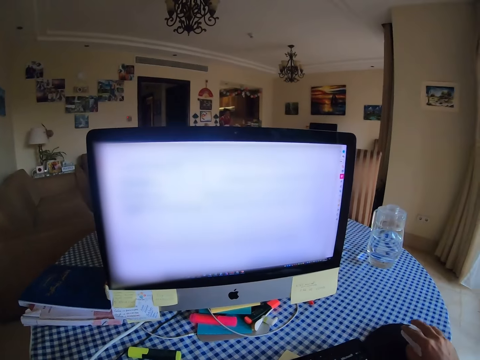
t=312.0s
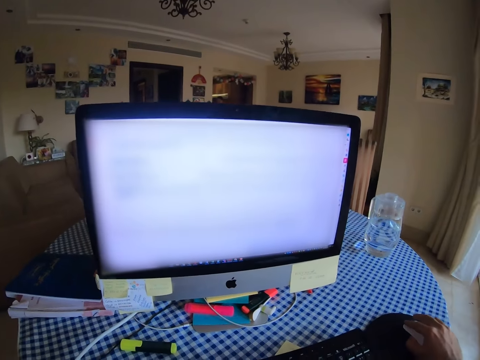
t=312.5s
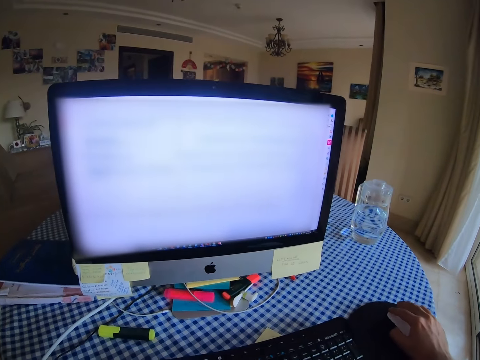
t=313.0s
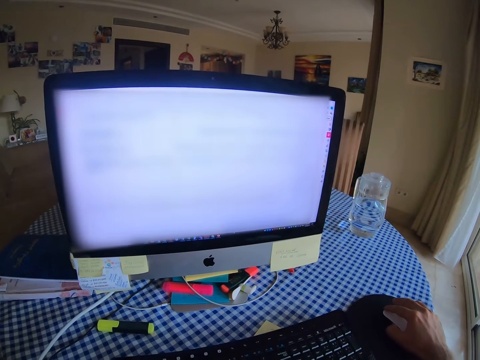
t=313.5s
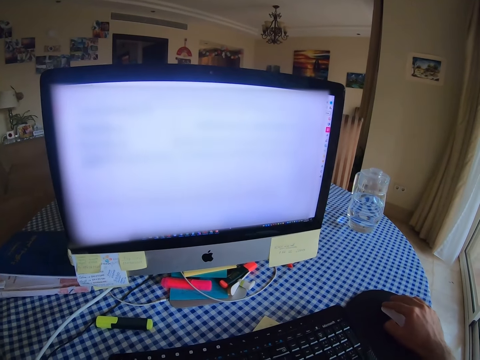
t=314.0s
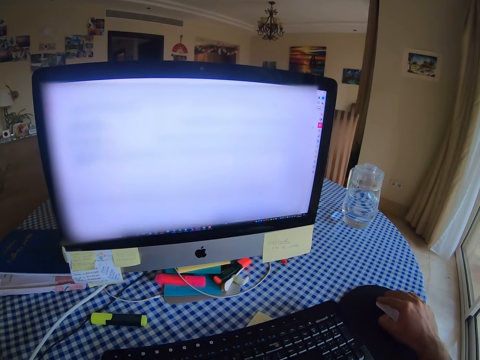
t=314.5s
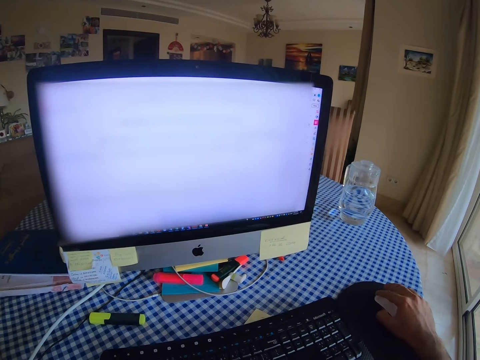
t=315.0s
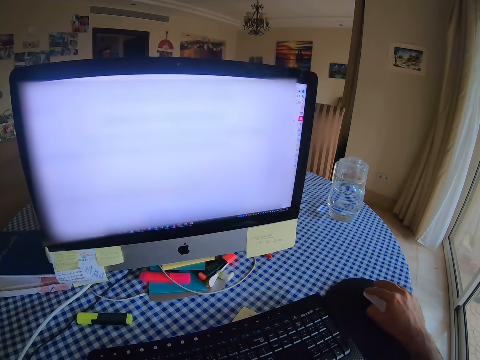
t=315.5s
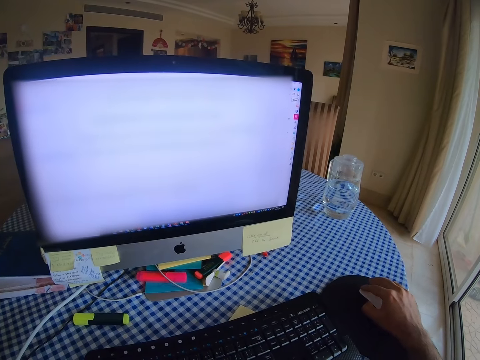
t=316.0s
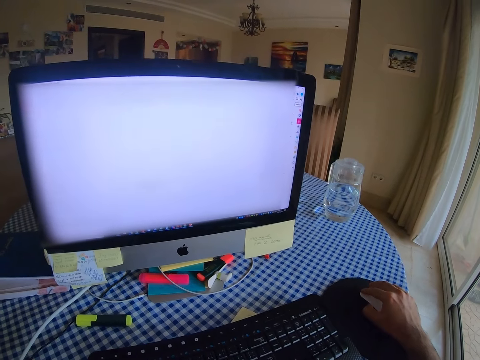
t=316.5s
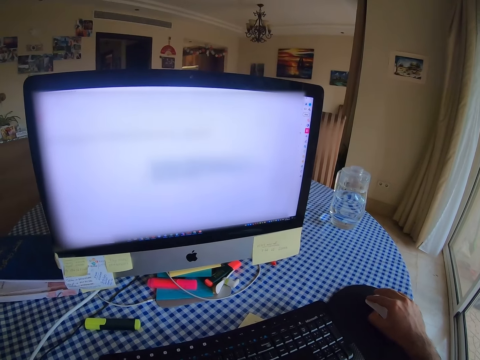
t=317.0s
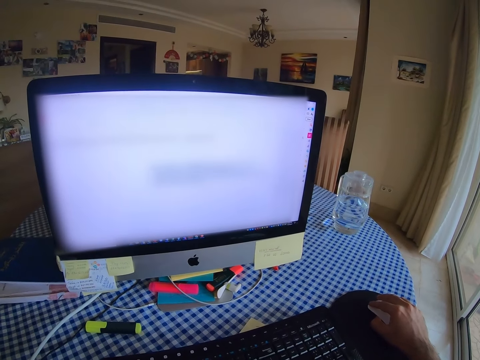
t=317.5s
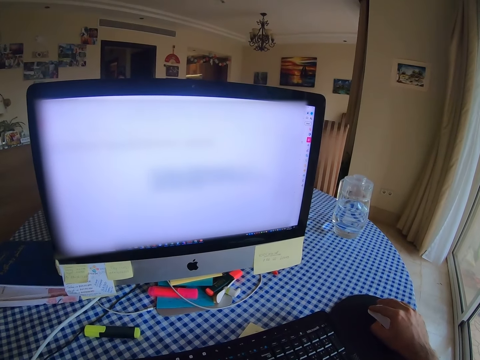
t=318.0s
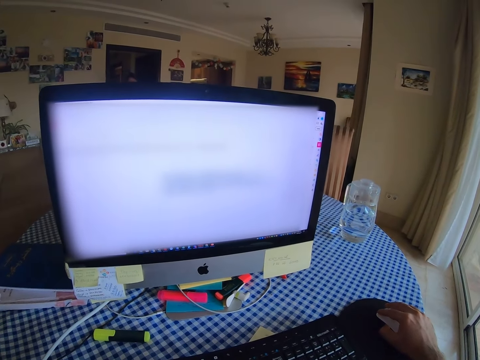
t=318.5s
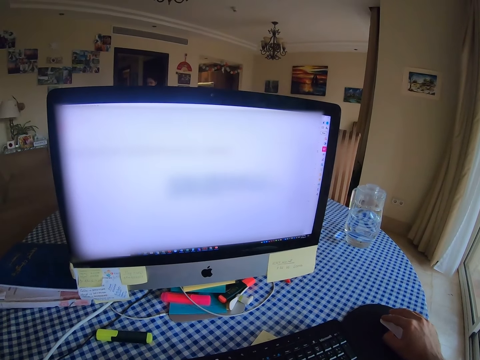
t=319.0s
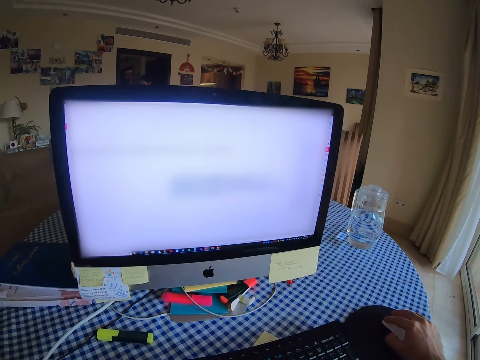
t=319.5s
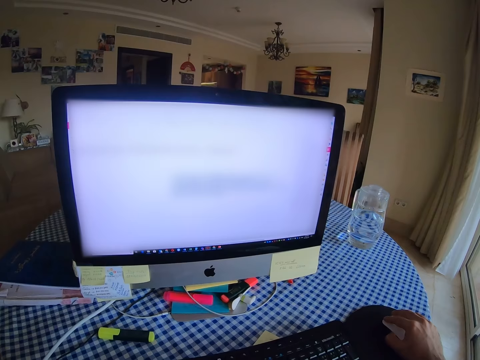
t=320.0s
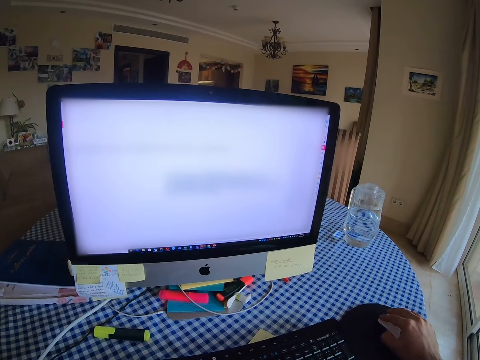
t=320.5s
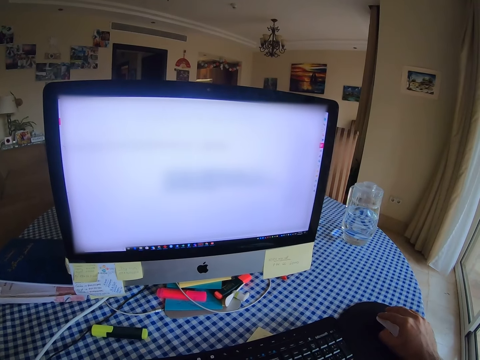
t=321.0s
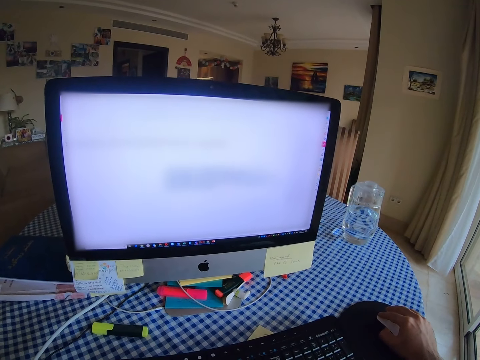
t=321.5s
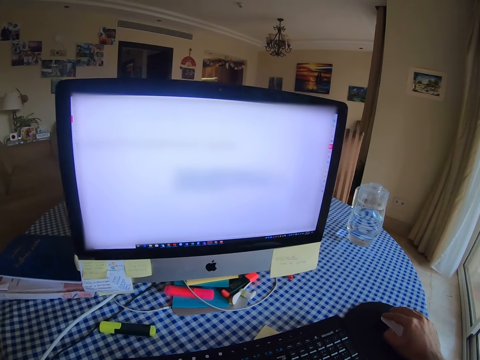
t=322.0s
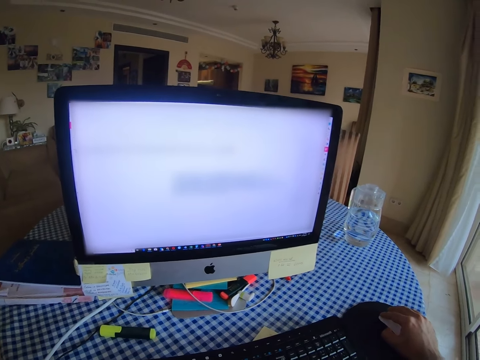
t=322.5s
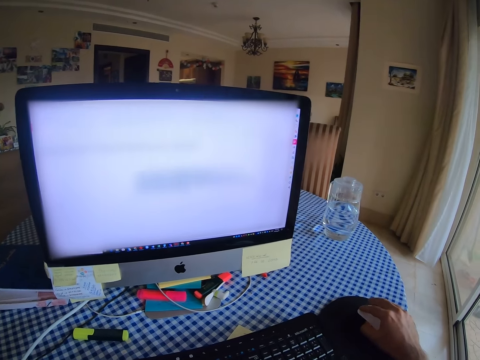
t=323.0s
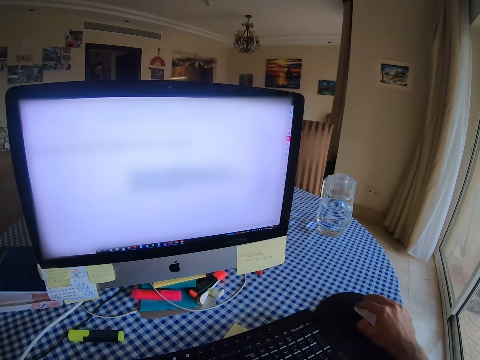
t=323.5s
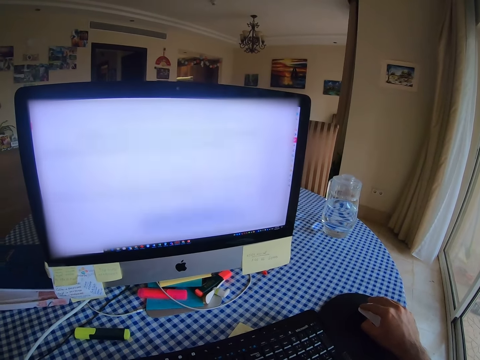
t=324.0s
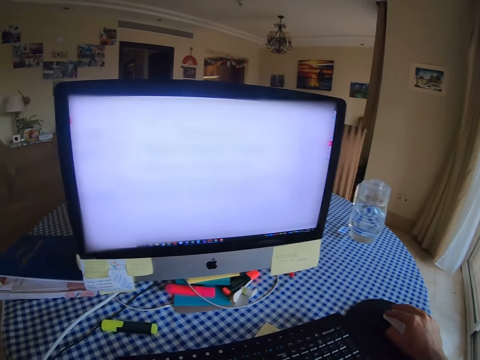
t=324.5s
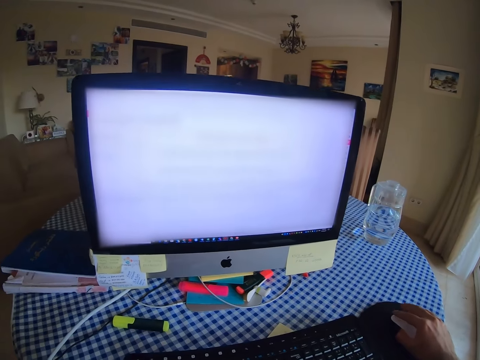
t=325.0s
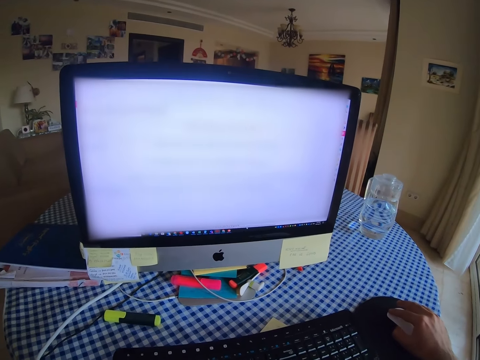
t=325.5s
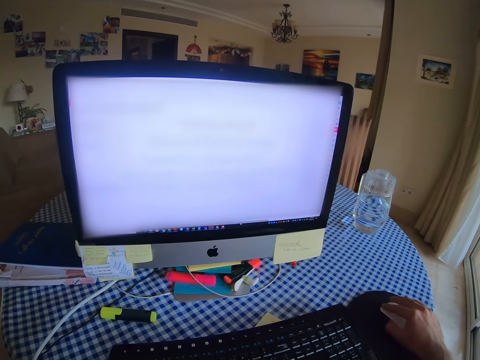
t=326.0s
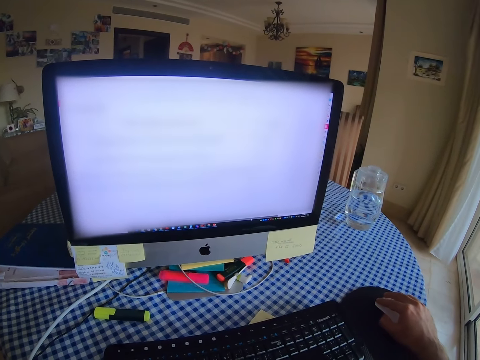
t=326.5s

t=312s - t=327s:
The camera wearer uses a mouse.

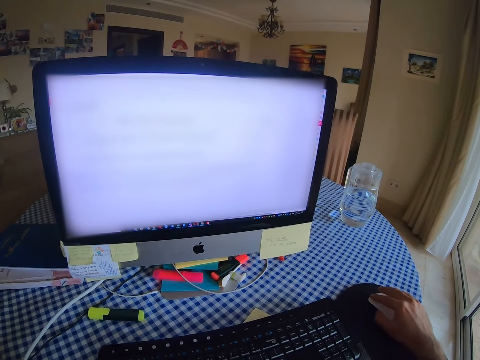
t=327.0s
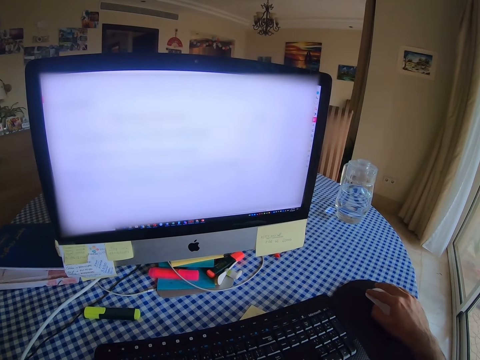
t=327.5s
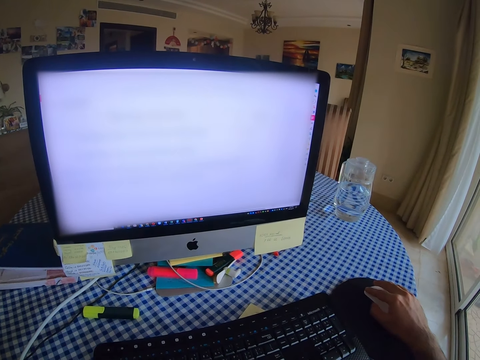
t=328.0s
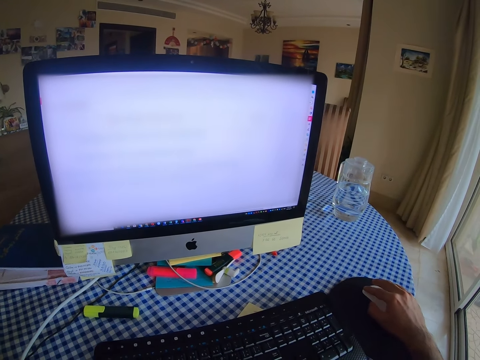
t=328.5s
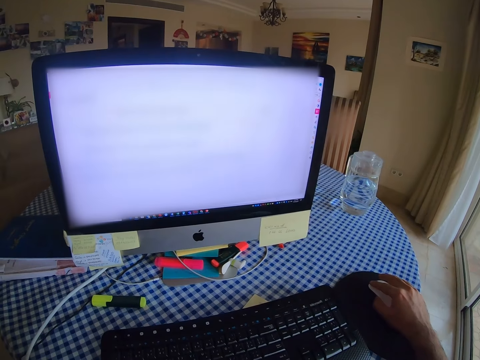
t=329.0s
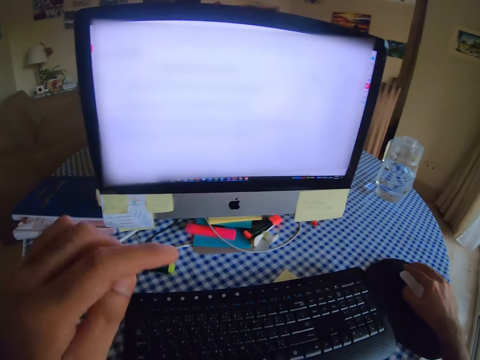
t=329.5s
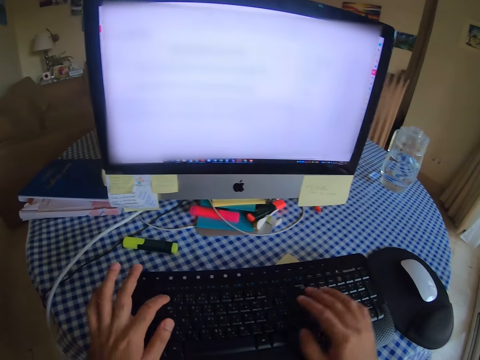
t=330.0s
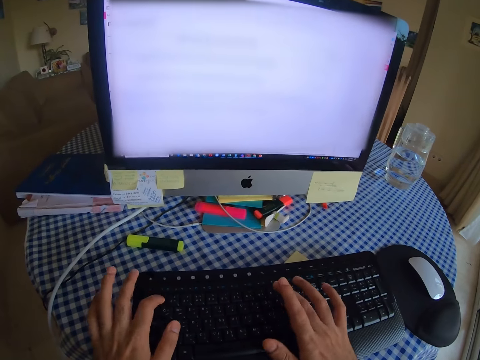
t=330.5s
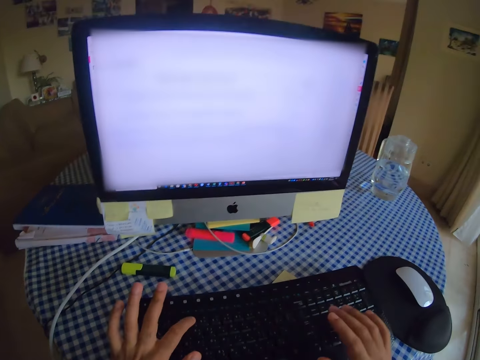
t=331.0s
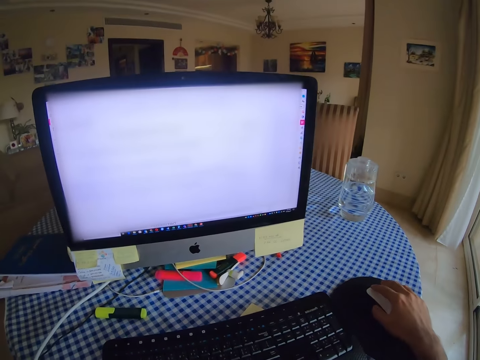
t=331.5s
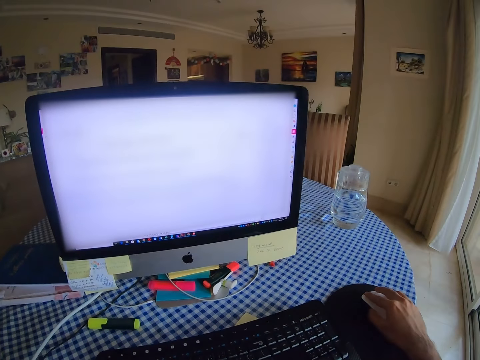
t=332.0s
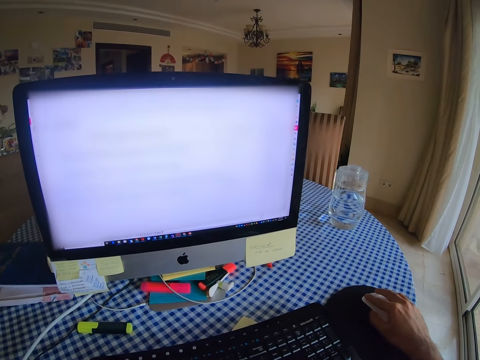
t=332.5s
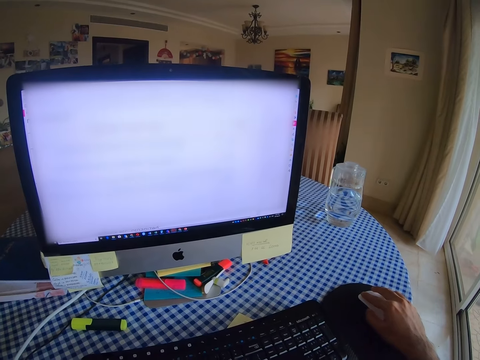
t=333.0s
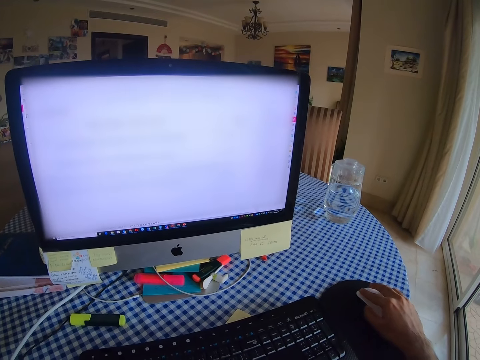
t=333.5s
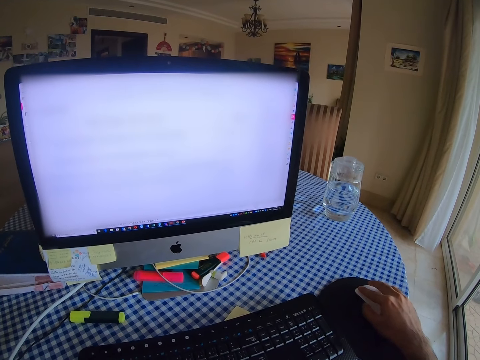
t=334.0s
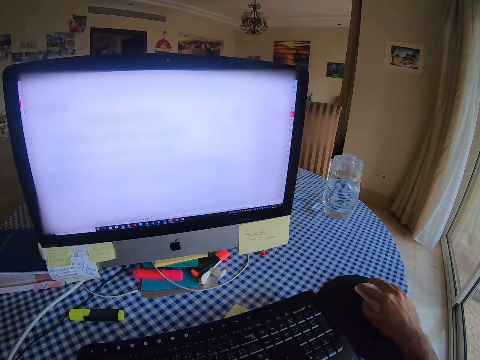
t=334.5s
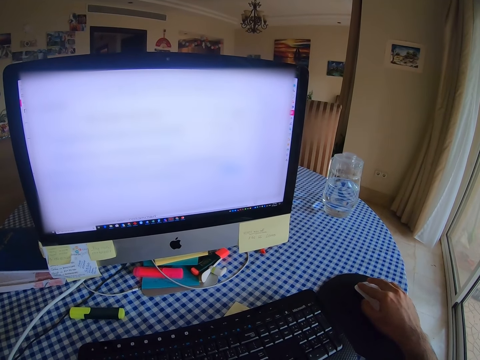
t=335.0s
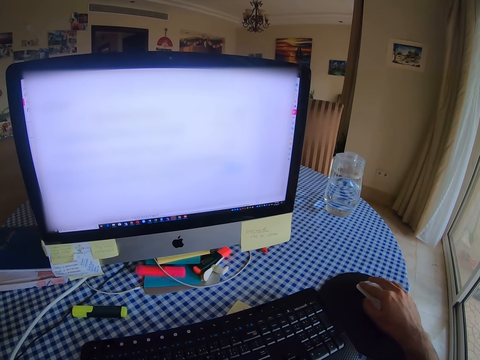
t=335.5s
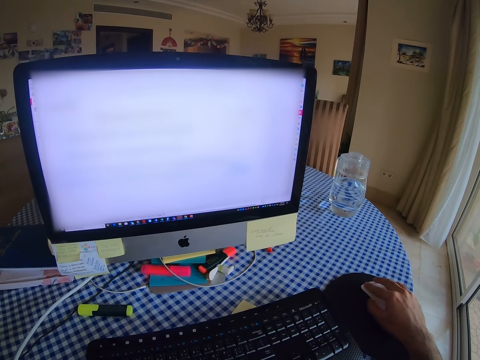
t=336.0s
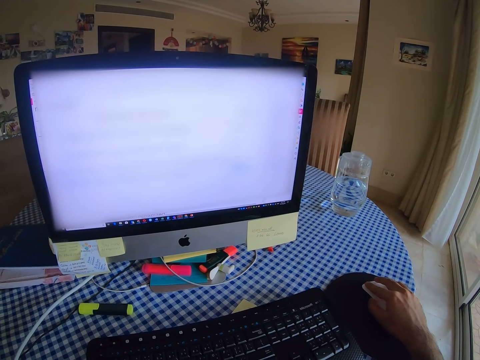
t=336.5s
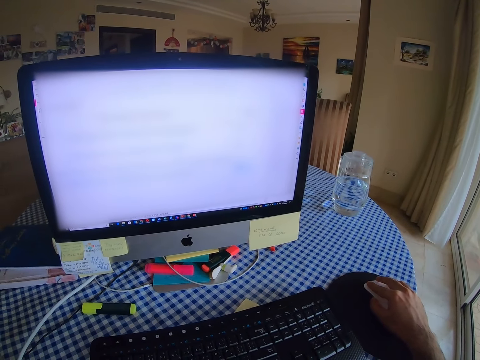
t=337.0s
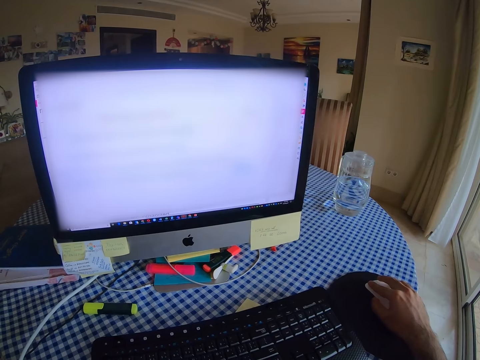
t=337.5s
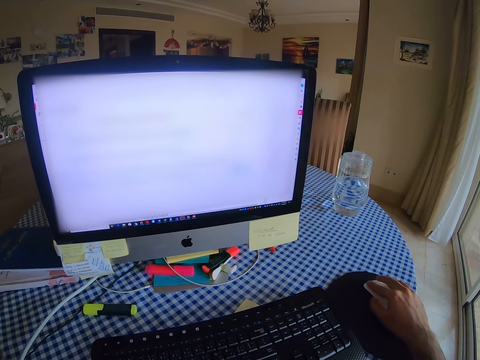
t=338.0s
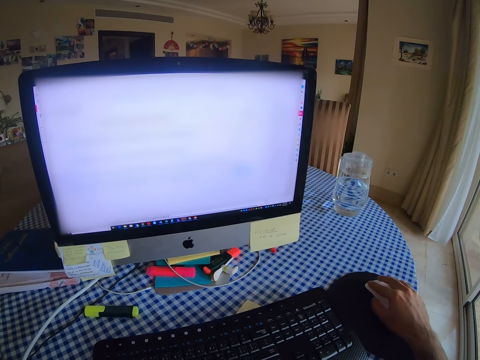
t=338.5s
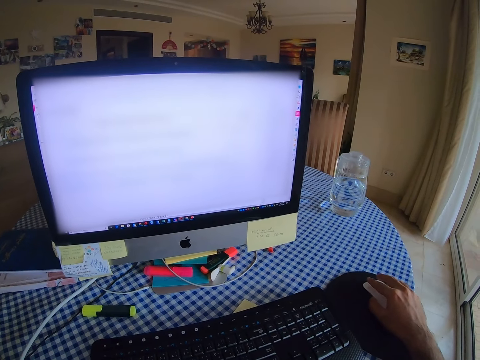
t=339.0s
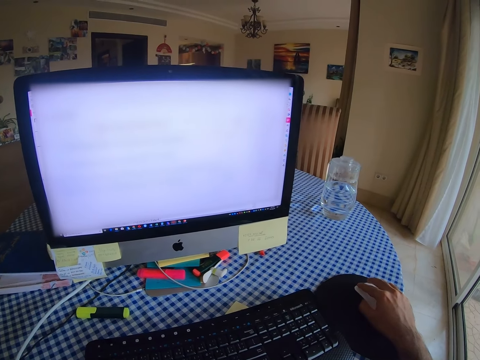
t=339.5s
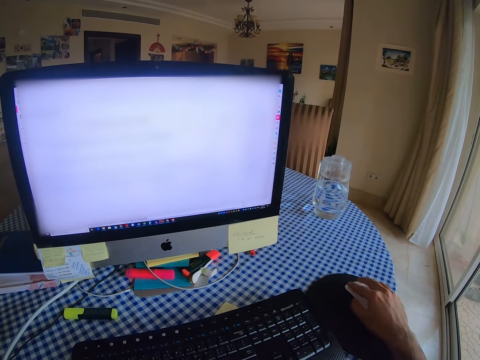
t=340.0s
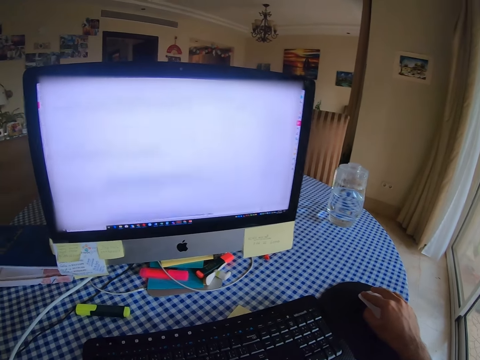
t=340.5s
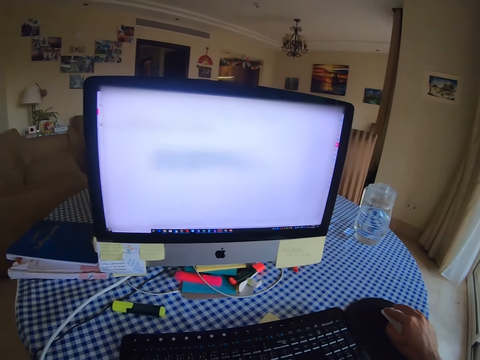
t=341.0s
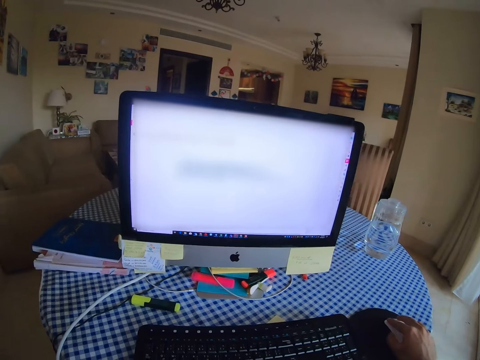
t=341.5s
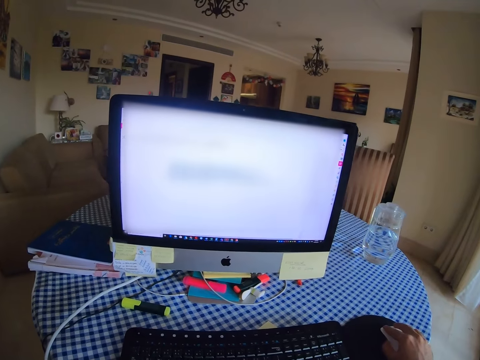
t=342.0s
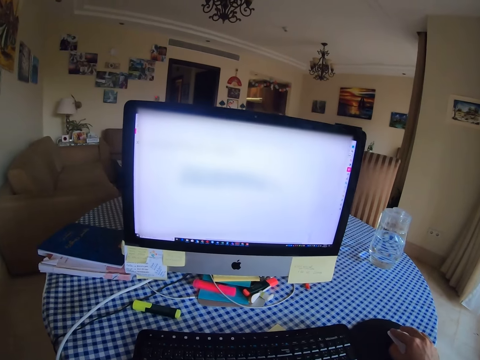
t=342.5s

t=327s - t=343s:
The camera wearer types on the keyboard. They hold a mouse. They scroll the computer with the mouse. They use the mouse.
